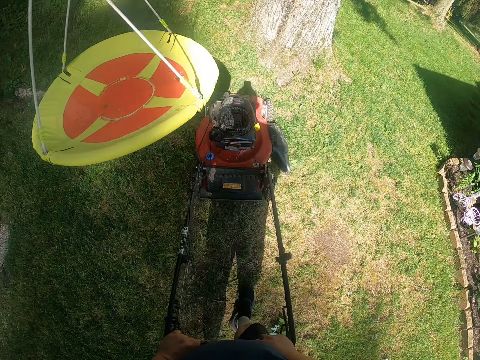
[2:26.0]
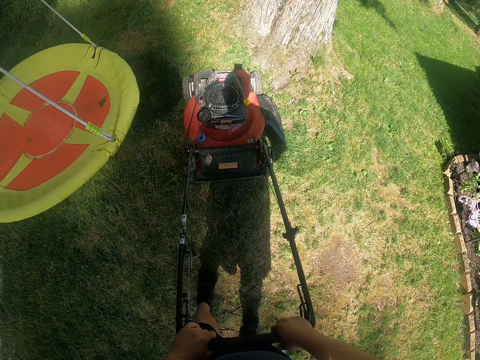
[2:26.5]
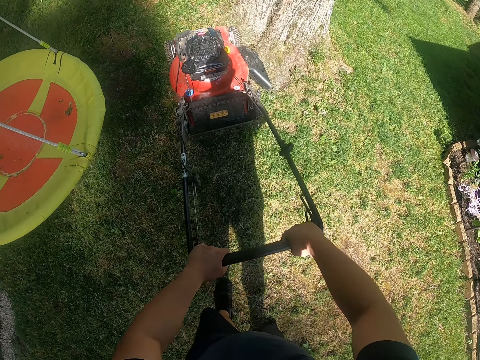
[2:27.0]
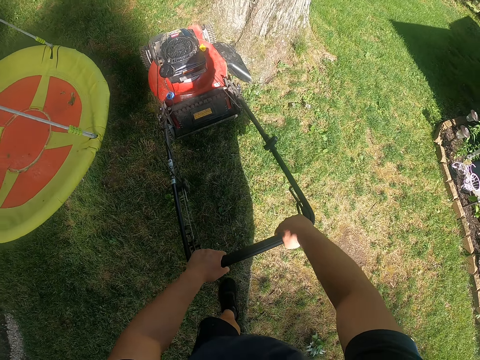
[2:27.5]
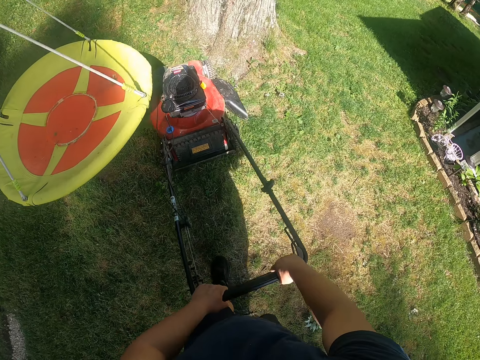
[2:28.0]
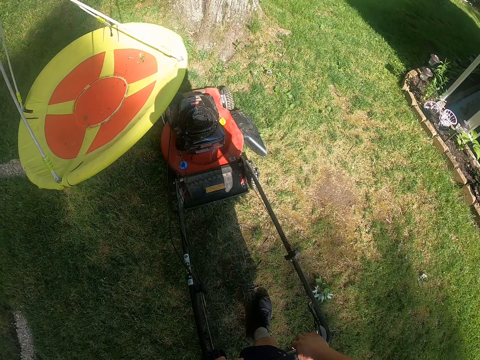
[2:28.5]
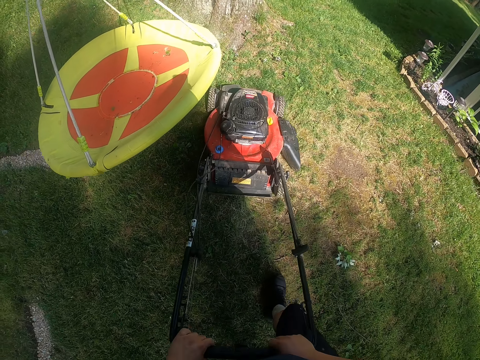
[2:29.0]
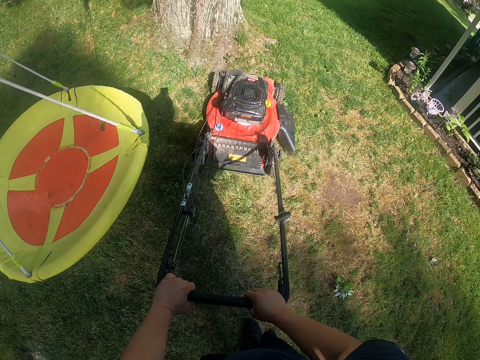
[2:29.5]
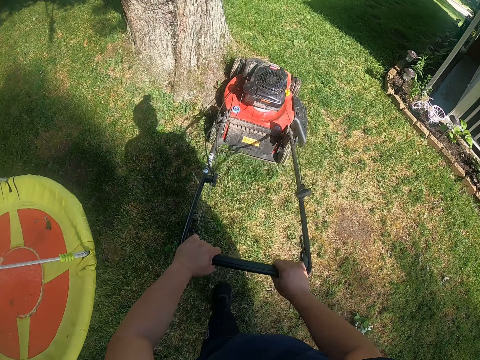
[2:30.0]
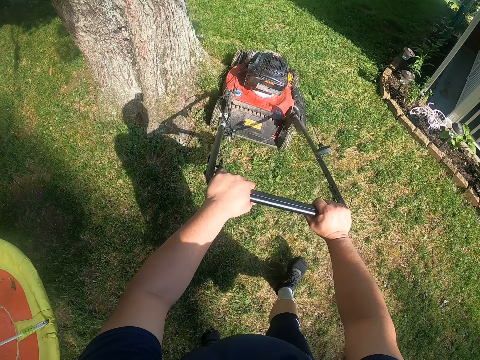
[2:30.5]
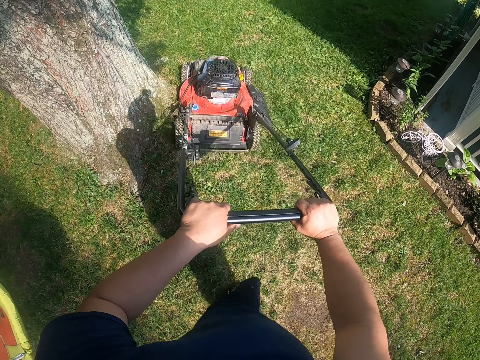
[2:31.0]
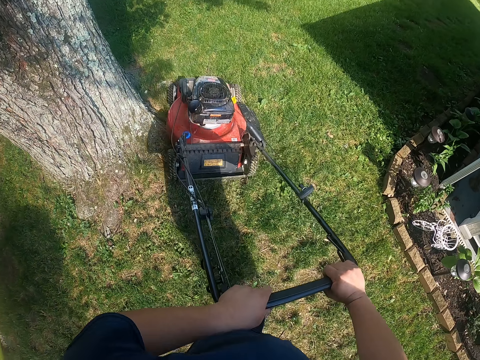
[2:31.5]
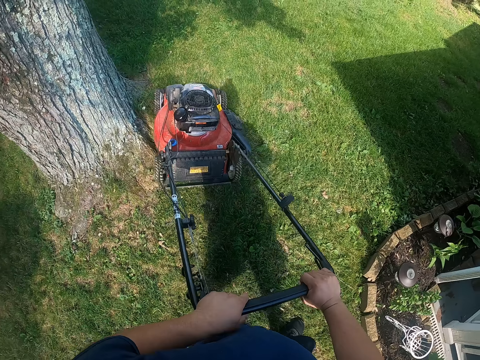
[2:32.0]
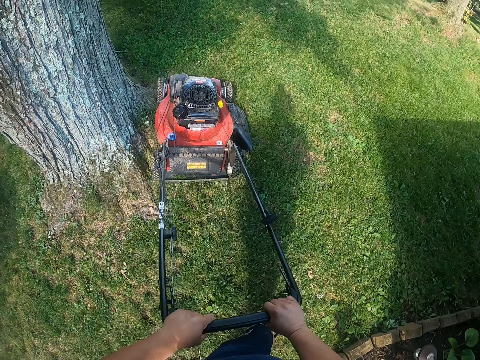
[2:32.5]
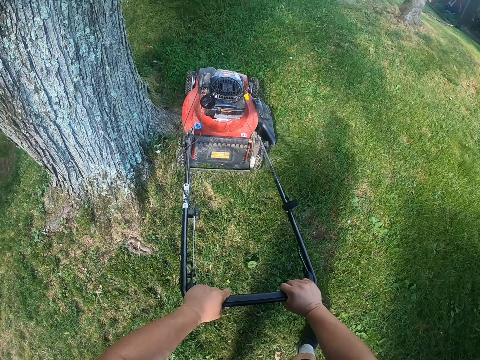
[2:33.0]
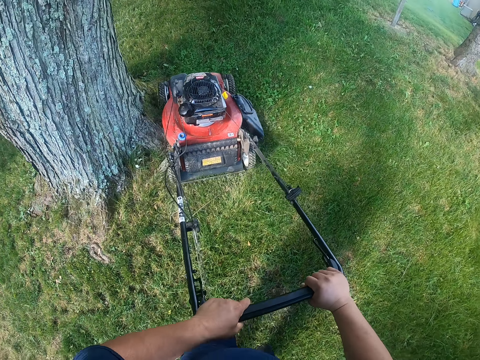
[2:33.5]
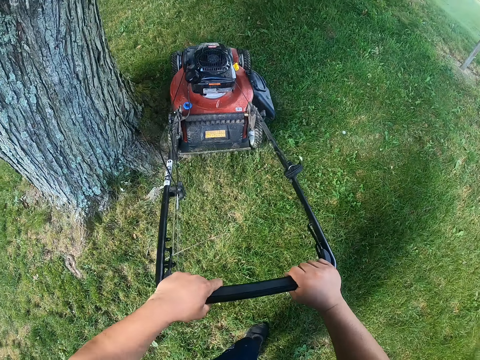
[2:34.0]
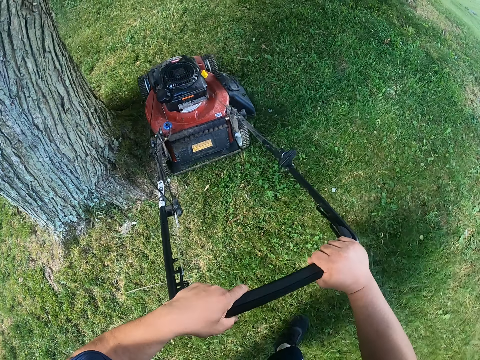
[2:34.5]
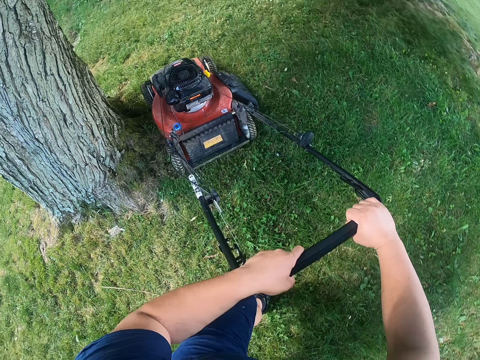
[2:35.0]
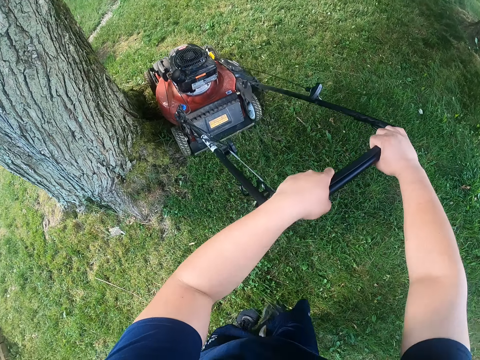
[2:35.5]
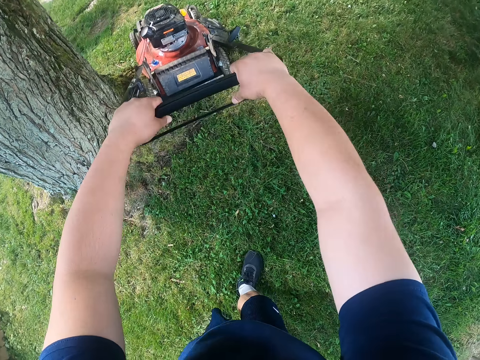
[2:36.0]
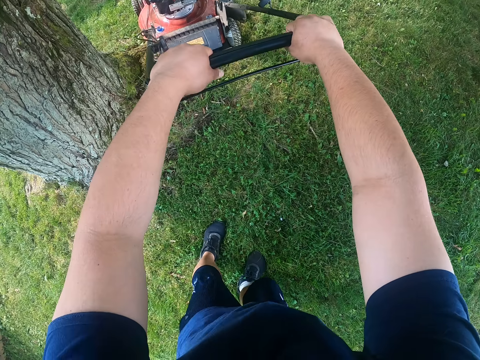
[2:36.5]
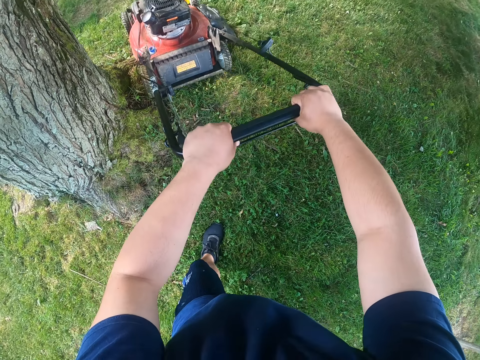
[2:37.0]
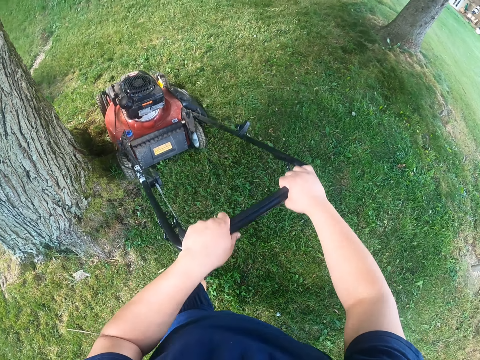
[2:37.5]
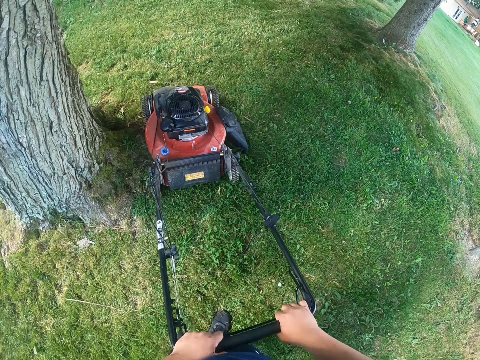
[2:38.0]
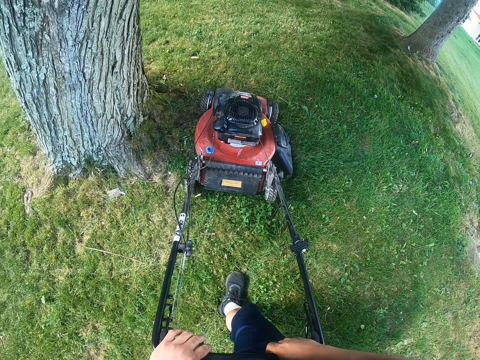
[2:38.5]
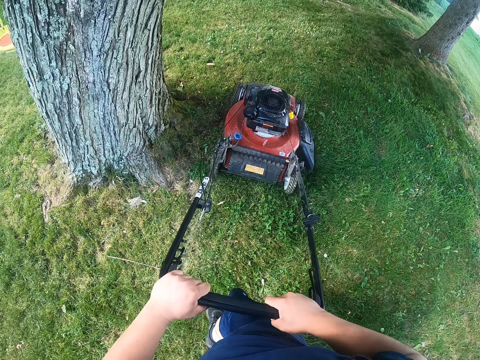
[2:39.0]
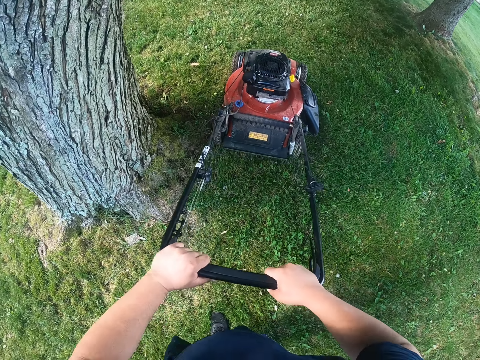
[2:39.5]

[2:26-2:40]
The camera wearer pulls the lawn mower back. They move the lawn mower near the tree.

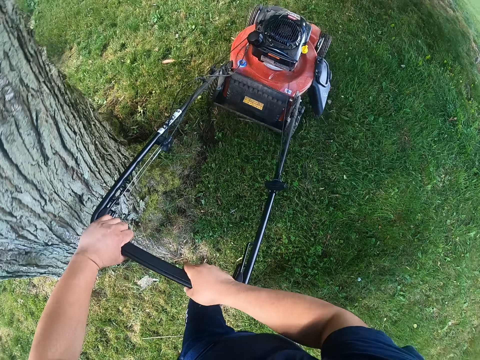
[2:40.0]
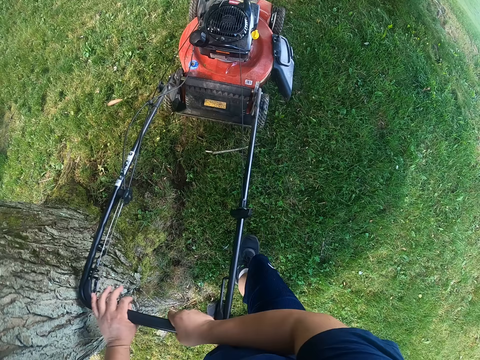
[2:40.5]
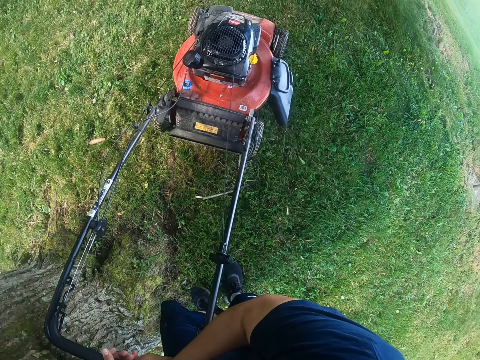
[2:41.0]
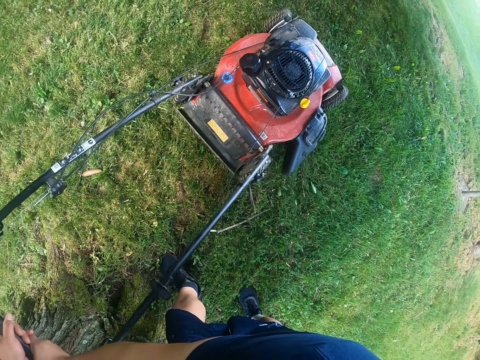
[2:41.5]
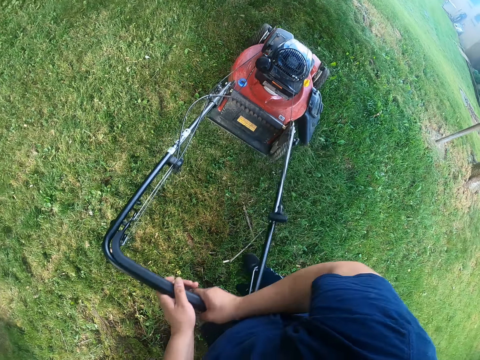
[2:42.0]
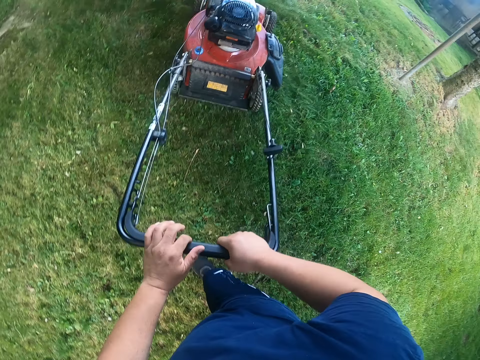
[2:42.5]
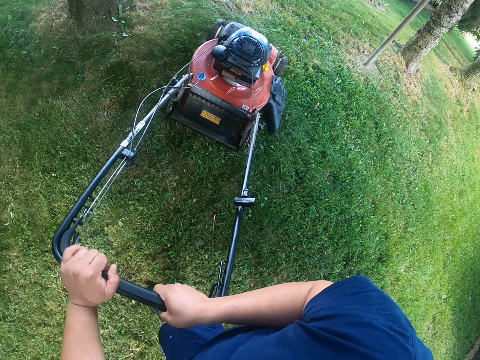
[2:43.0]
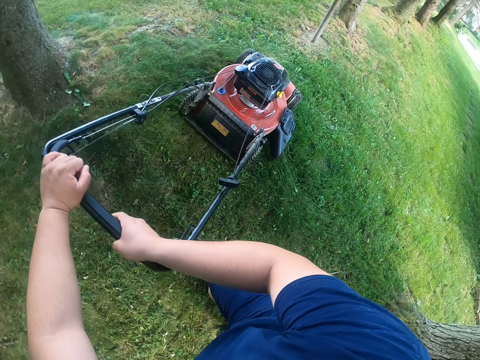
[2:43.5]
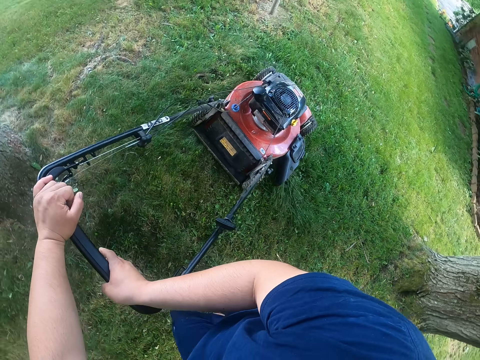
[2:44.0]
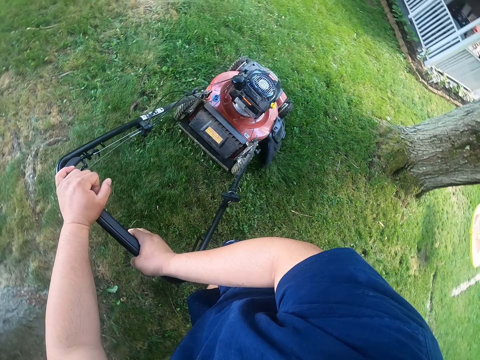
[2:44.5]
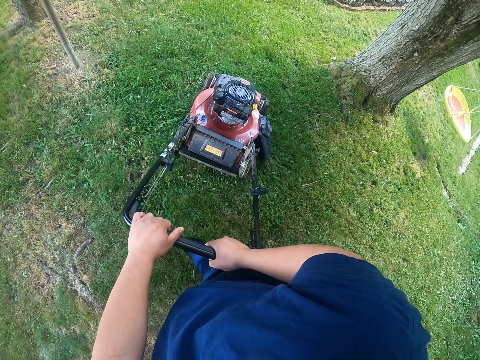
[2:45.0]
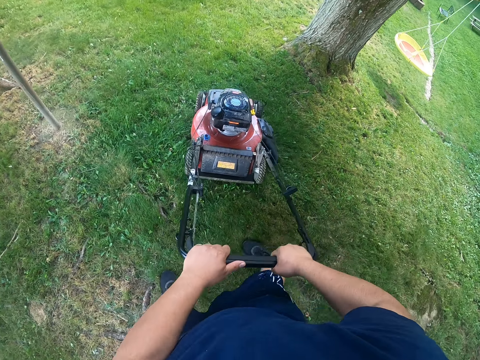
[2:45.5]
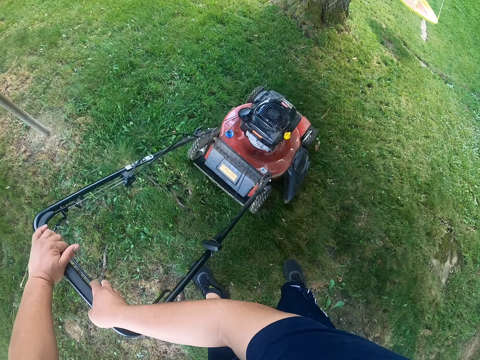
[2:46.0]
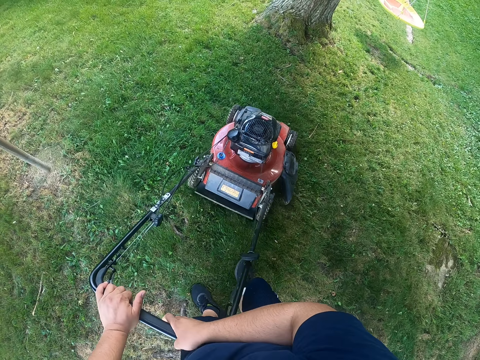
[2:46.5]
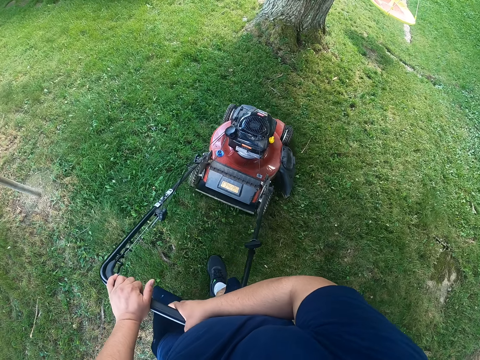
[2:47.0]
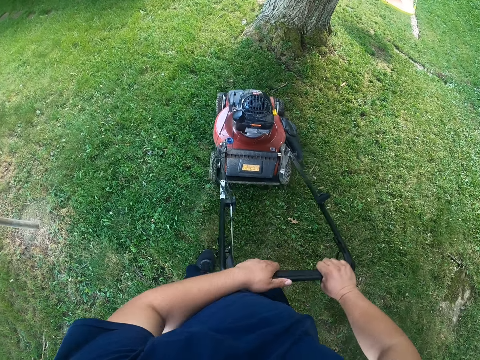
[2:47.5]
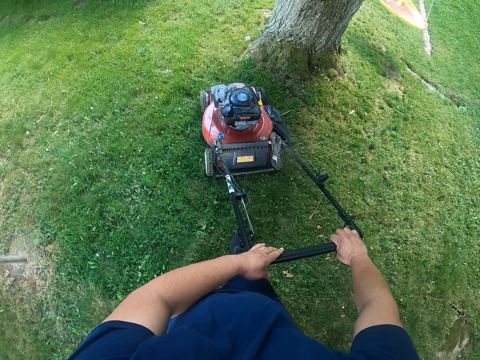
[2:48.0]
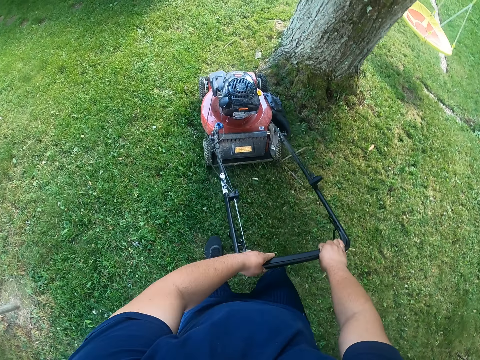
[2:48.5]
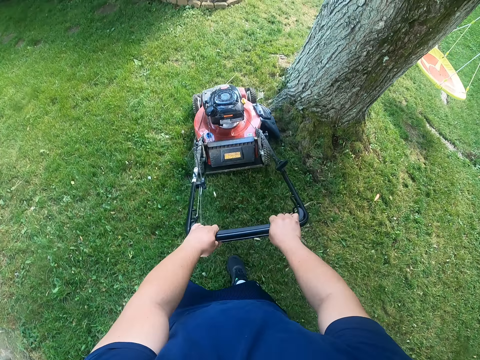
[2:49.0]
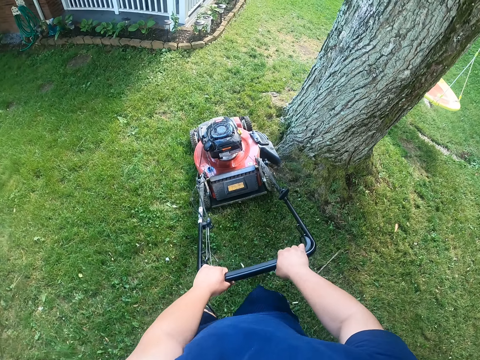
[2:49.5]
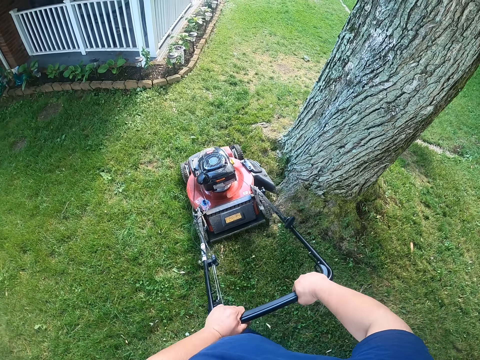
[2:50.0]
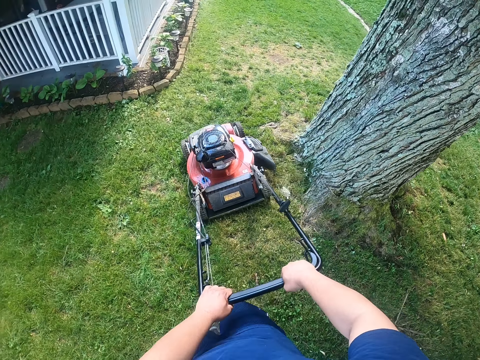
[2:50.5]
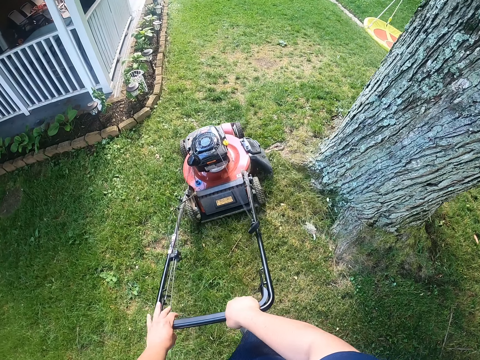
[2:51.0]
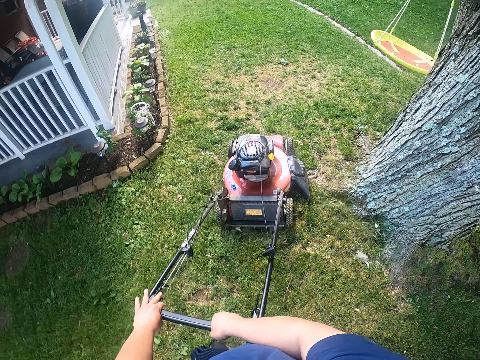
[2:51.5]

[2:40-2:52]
The camera wearer moves the lawn mower.
